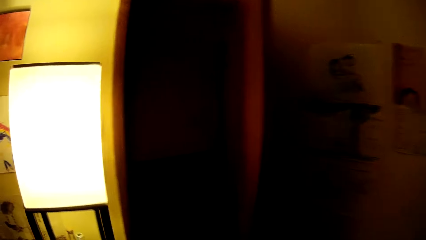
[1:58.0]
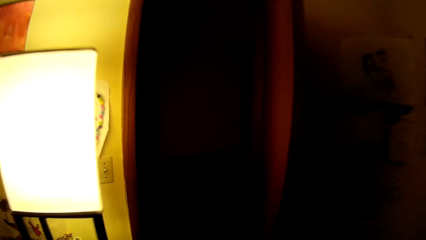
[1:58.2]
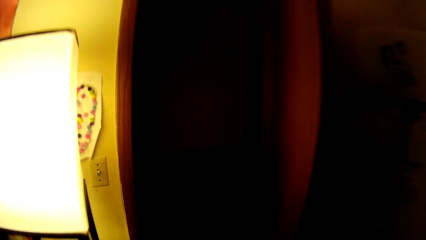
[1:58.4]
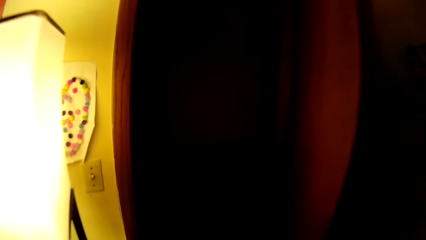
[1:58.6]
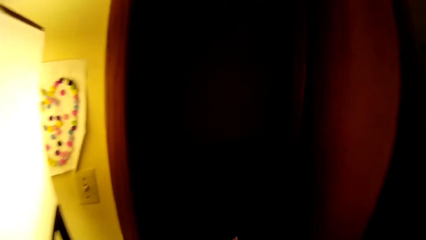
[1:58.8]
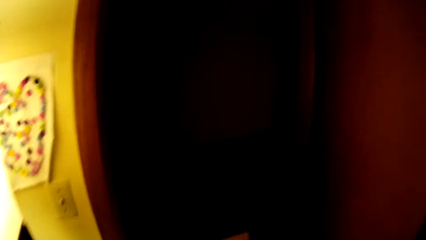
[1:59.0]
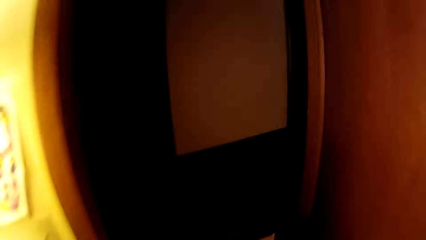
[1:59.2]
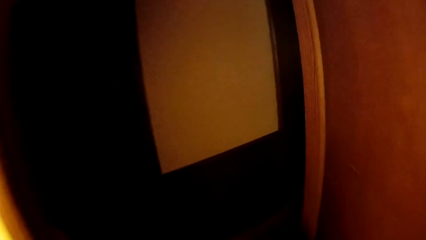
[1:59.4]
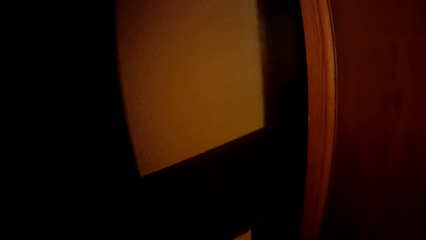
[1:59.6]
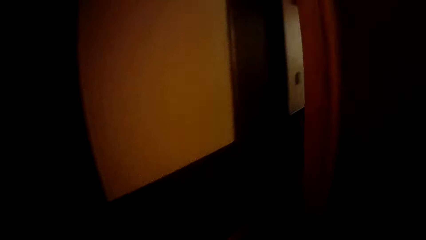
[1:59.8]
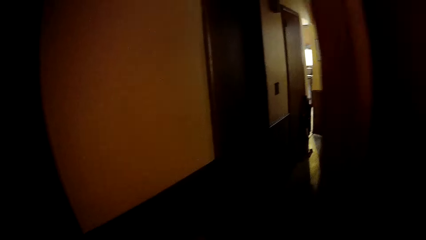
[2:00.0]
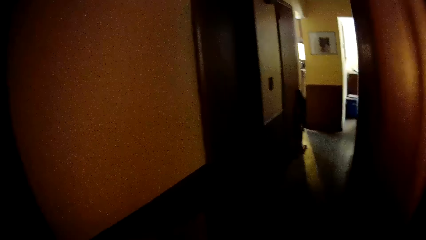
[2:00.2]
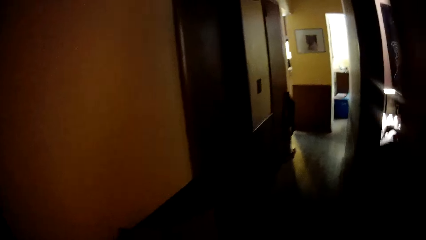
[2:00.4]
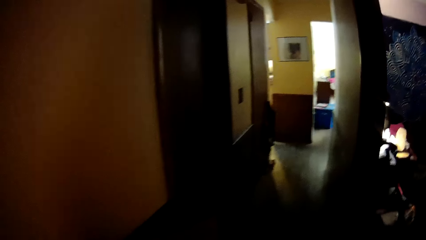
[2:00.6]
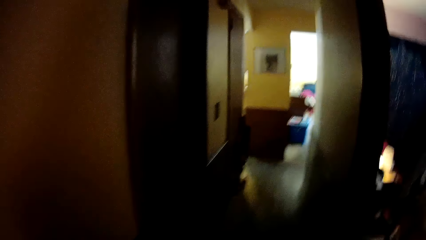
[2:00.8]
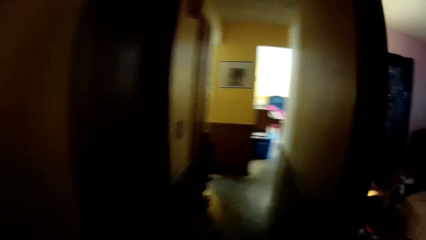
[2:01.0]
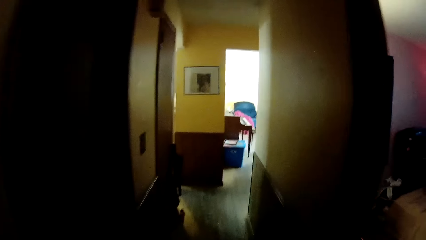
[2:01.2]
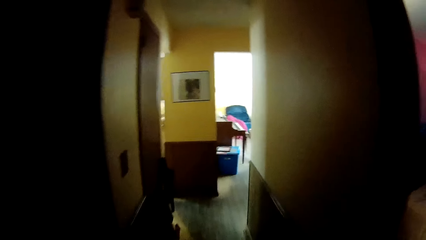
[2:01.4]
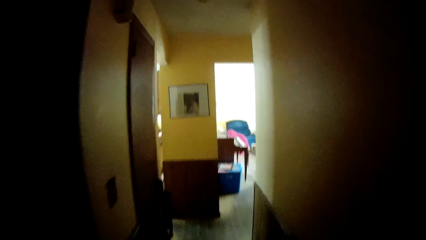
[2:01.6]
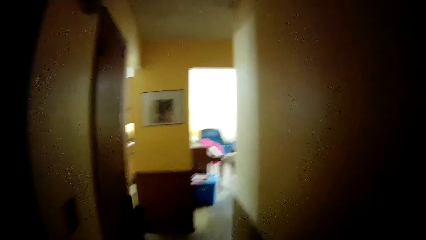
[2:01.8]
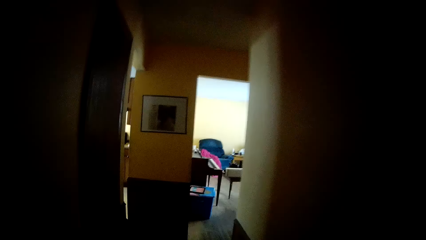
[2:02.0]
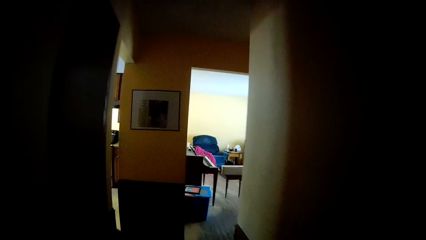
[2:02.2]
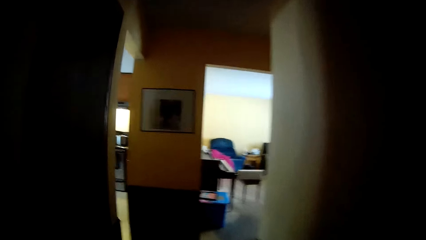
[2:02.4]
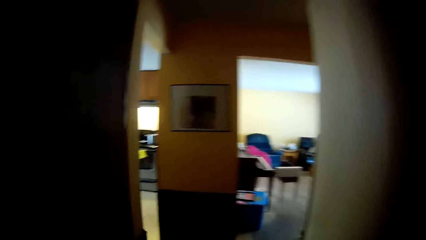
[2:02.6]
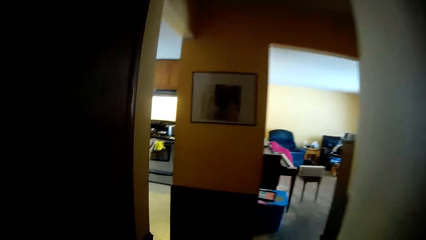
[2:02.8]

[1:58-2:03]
The camera wearer moves the hand.
